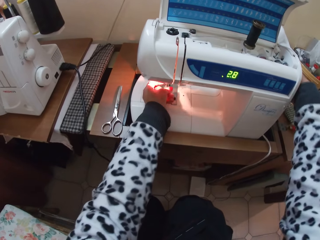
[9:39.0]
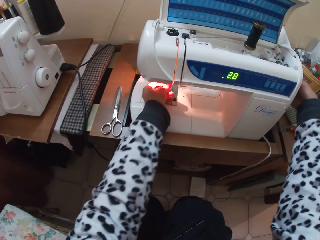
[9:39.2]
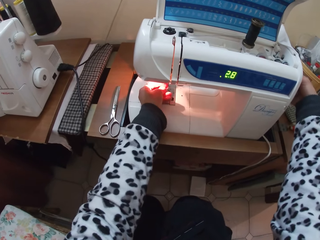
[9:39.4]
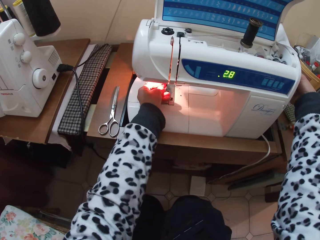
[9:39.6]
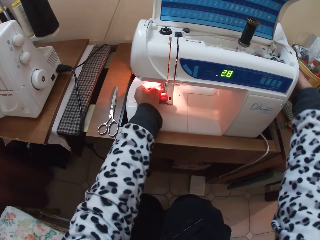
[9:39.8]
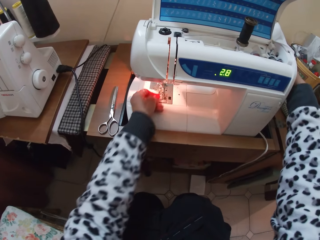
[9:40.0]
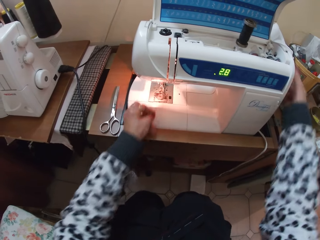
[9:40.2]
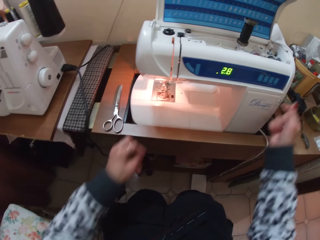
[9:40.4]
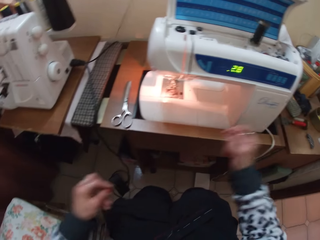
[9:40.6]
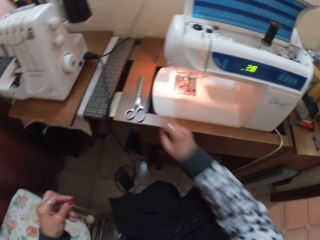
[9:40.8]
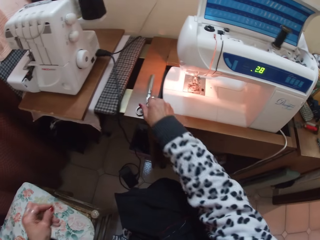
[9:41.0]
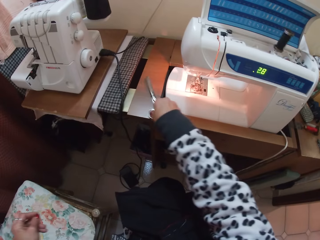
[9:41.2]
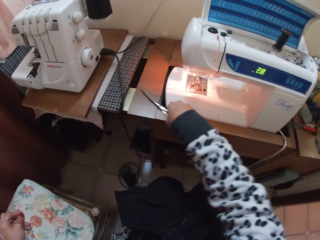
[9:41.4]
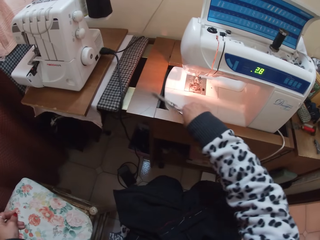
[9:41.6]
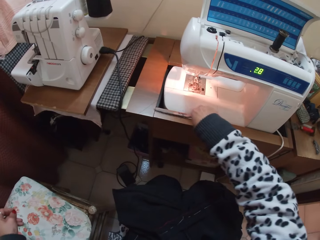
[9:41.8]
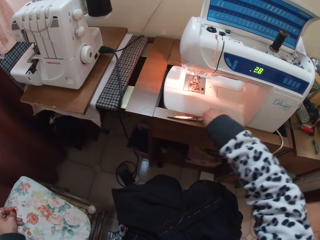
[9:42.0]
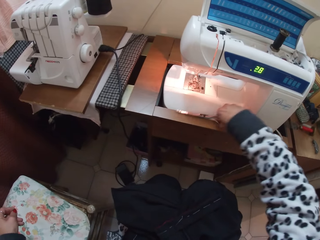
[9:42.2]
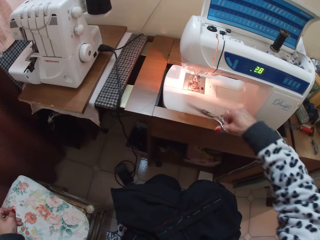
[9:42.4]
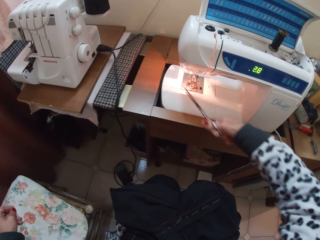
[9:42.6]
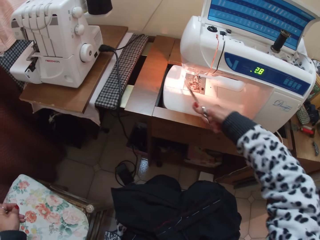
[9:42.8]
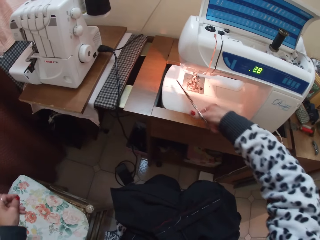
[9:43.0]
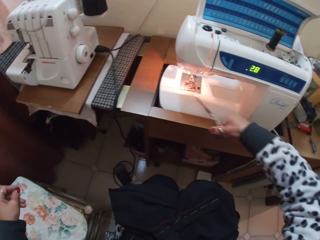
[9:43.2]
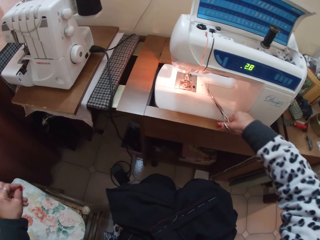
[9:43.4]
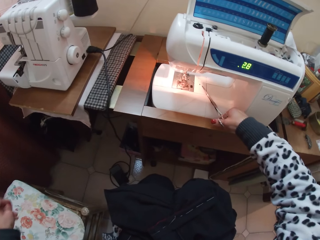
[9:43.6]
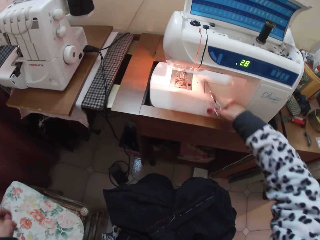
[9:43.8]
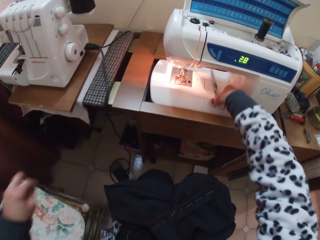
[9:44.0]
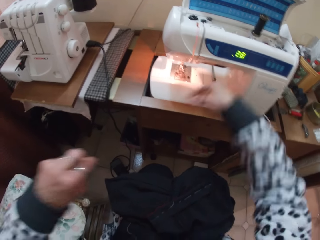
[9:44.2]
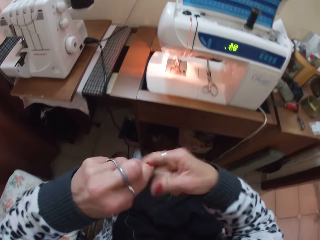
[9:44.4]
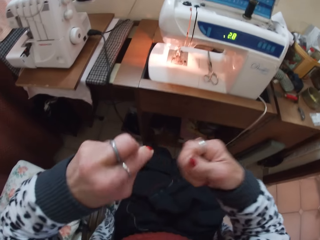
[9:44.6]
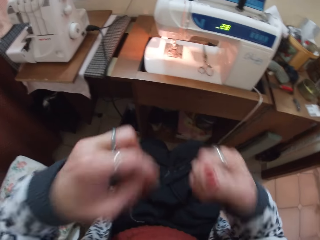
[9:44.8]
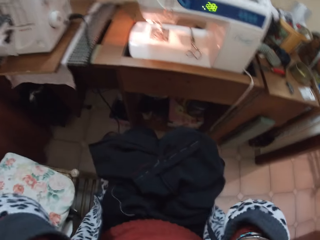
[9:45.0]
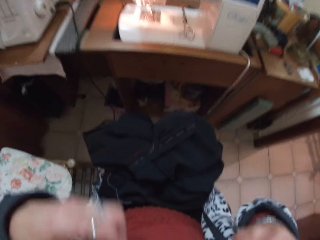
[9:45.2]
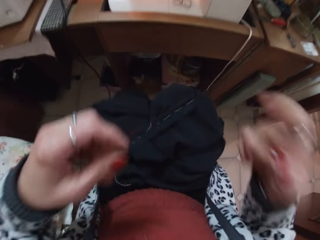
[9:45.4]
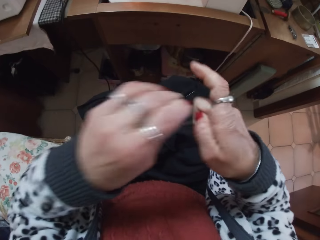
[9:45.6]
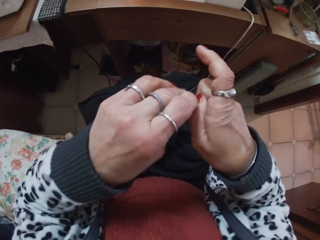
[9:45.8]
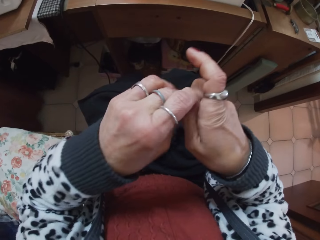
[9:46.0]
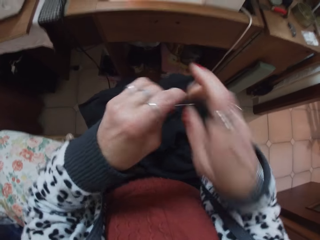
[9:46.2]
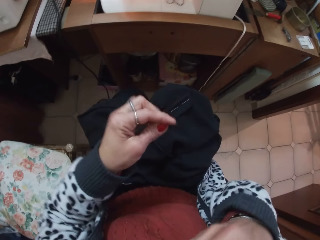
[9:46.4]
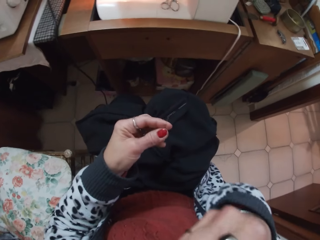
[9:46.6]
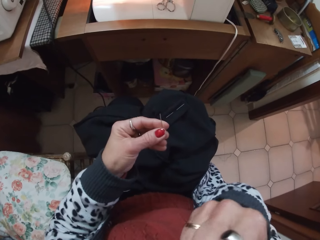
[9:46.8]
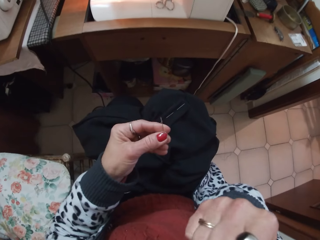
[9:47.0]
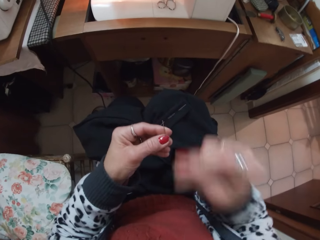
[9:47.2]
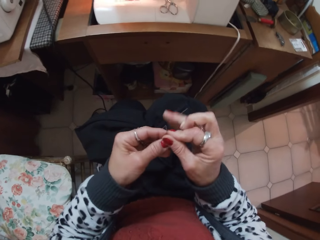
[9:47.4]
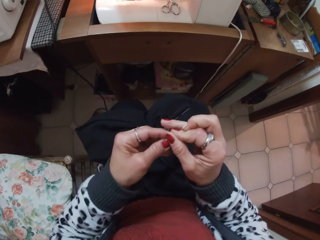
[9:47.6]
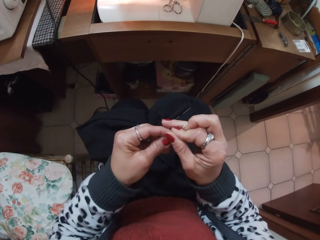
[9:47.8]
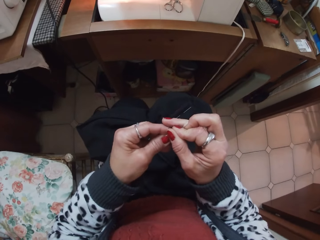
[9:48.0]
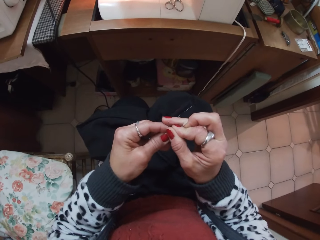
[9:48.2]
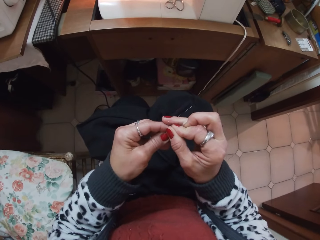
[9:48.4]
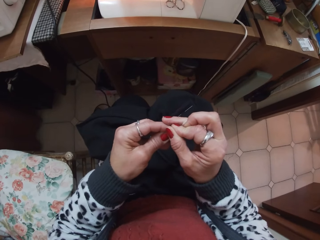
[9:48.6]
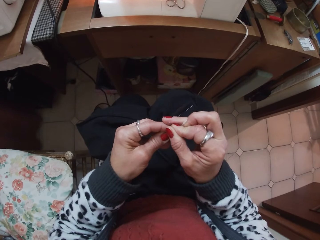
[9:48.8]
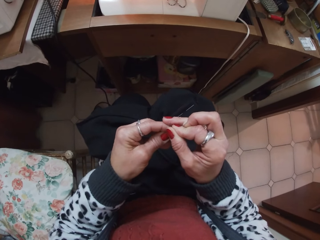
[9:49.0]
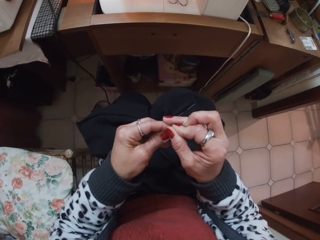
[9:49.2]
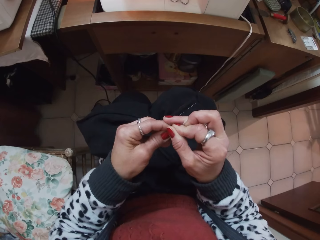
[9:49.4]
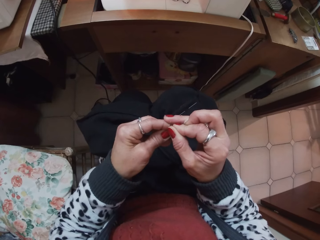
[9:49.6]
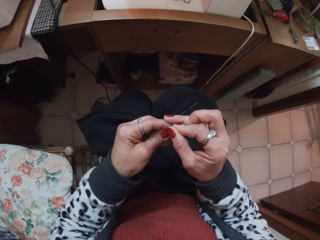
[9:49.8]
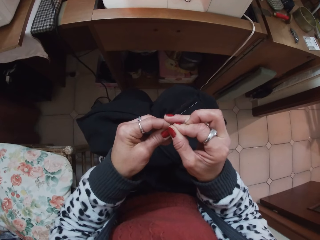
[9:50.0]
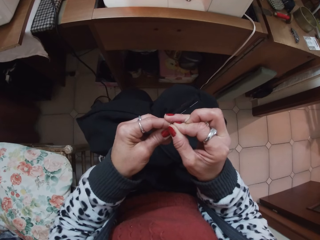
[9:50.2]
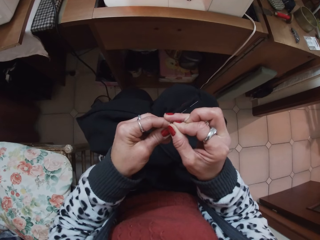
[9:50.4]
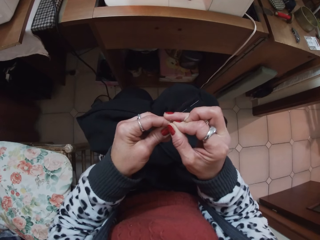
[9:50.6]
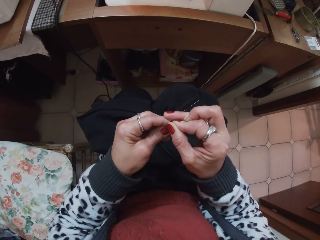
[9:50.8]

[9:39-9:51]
The camera wearer adjusts the sewing machine on the table. She pulls a thread from the machine. She picks up the scissors on the table with her right hand. She cuts the thread. She puts the scissors on the sewing machine. She holds the thread with both hands. She puts the thread on her mouth. She transfers the needle to her left hand. She takes the thread from her mouth. She puts the thread in the needle hole.

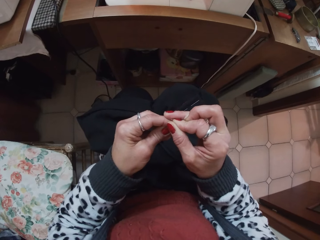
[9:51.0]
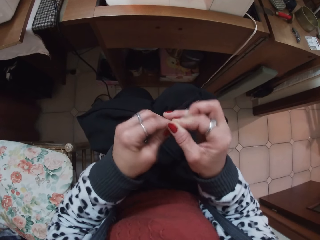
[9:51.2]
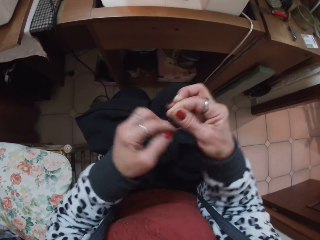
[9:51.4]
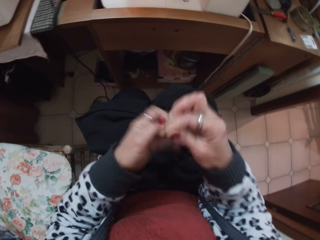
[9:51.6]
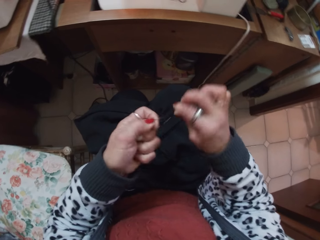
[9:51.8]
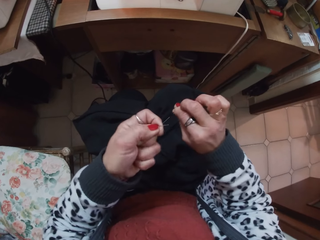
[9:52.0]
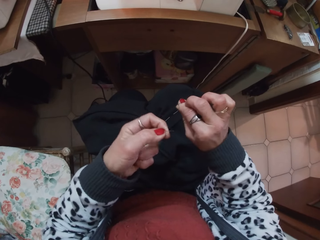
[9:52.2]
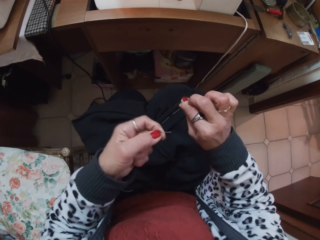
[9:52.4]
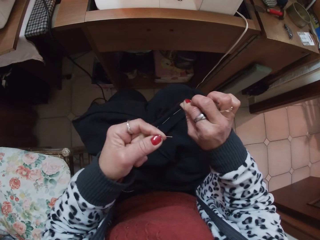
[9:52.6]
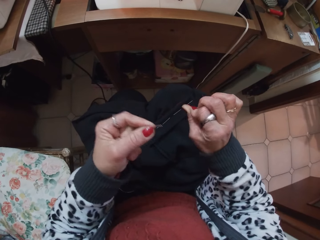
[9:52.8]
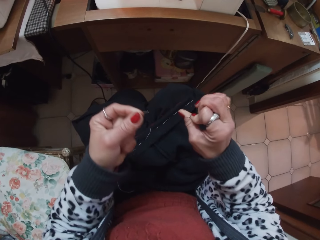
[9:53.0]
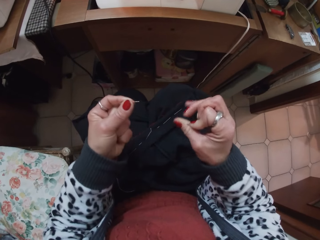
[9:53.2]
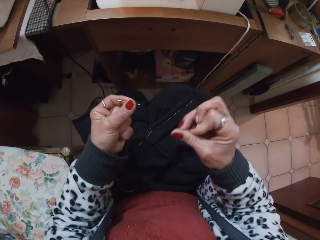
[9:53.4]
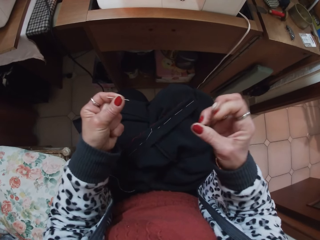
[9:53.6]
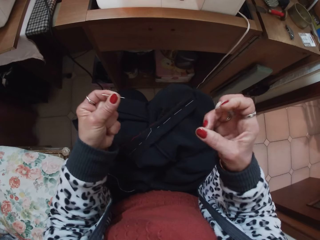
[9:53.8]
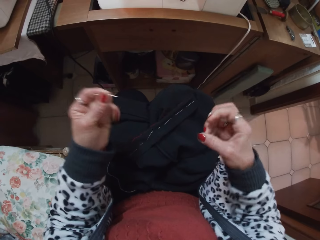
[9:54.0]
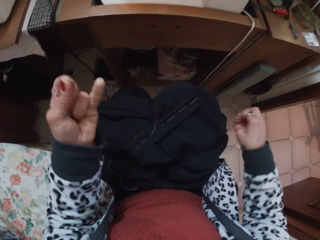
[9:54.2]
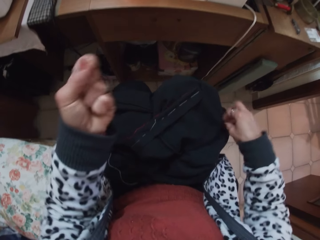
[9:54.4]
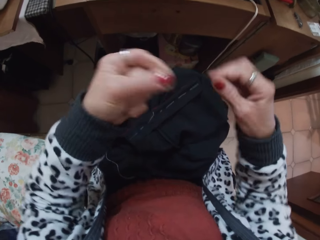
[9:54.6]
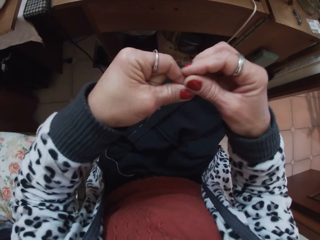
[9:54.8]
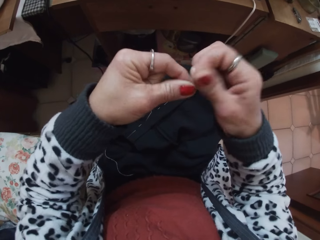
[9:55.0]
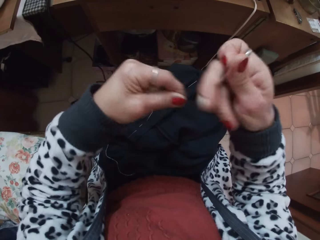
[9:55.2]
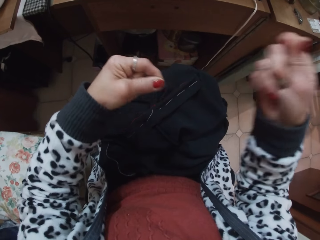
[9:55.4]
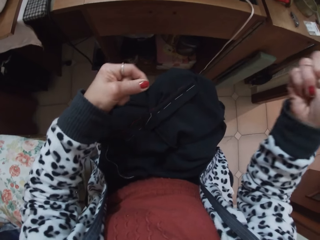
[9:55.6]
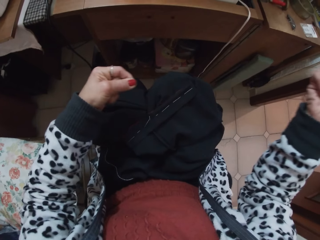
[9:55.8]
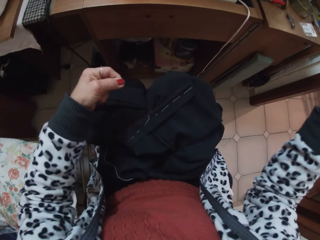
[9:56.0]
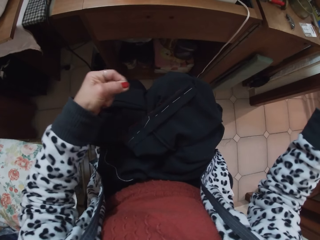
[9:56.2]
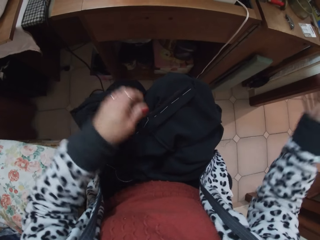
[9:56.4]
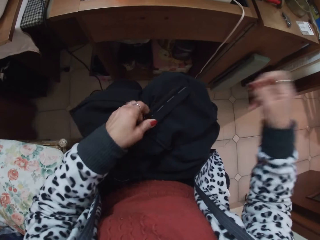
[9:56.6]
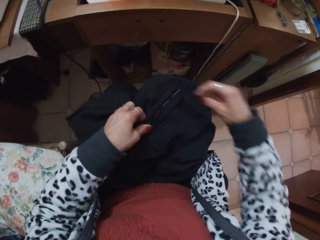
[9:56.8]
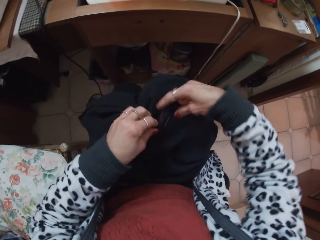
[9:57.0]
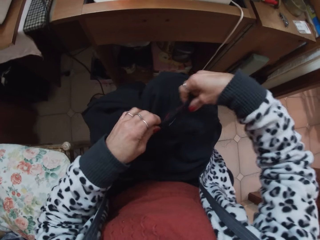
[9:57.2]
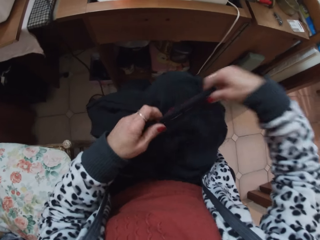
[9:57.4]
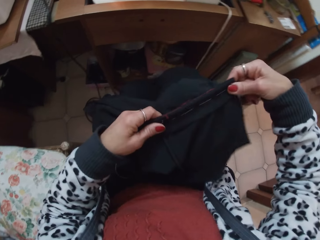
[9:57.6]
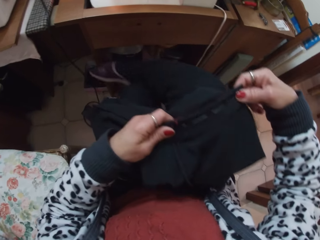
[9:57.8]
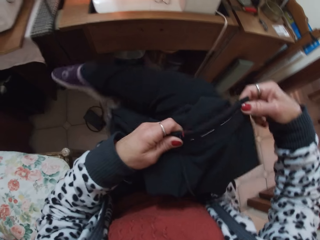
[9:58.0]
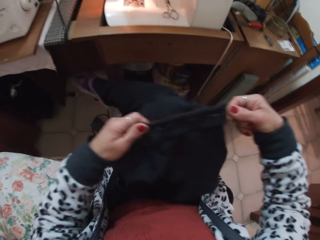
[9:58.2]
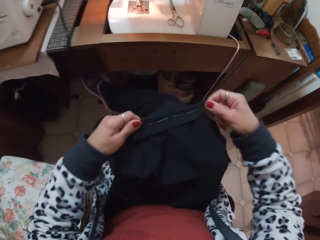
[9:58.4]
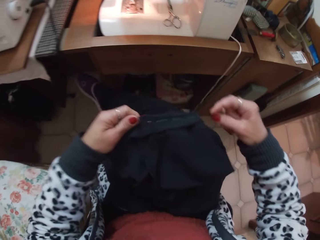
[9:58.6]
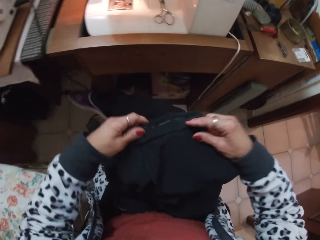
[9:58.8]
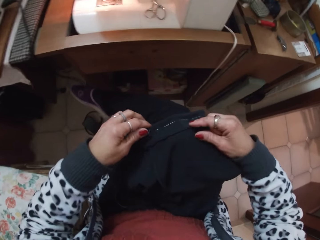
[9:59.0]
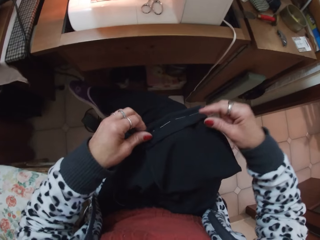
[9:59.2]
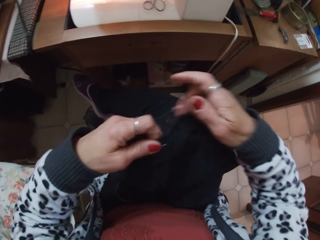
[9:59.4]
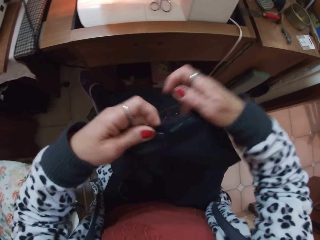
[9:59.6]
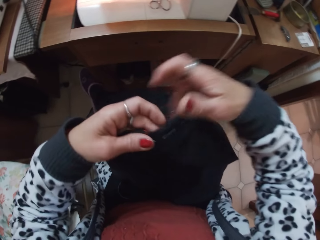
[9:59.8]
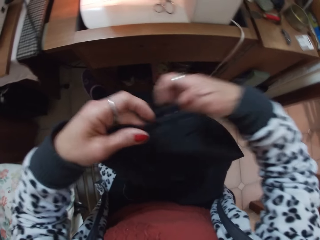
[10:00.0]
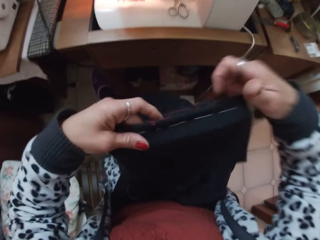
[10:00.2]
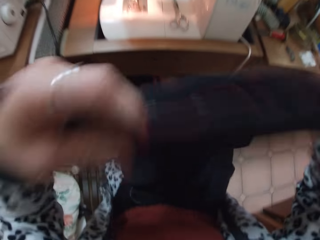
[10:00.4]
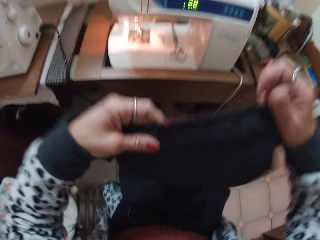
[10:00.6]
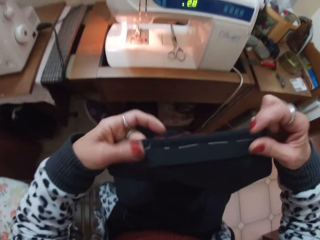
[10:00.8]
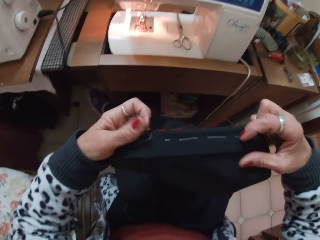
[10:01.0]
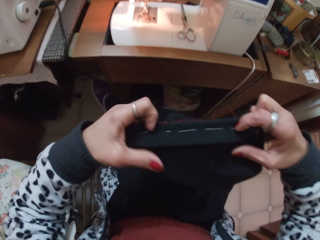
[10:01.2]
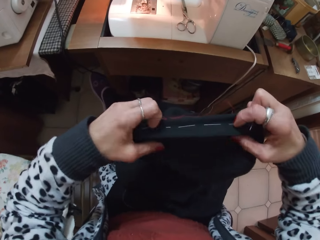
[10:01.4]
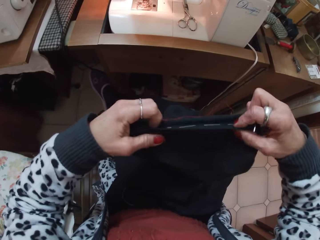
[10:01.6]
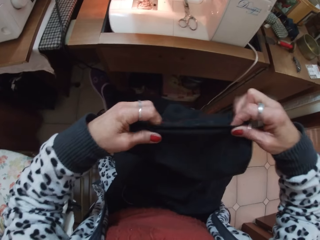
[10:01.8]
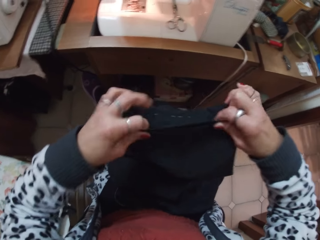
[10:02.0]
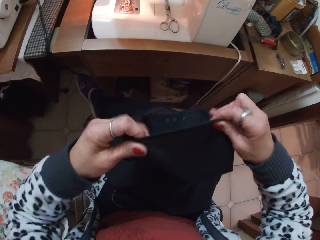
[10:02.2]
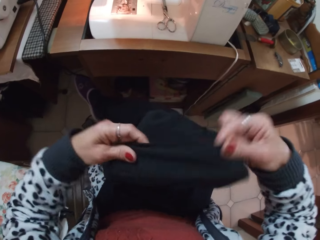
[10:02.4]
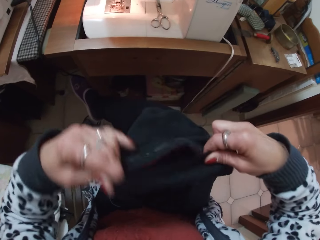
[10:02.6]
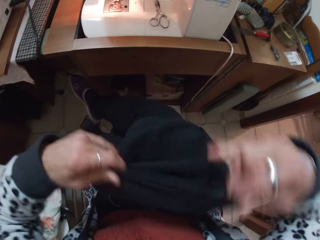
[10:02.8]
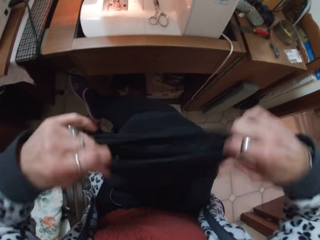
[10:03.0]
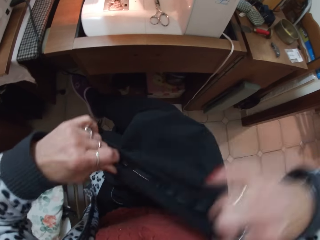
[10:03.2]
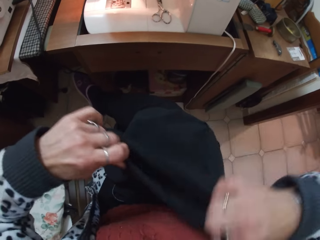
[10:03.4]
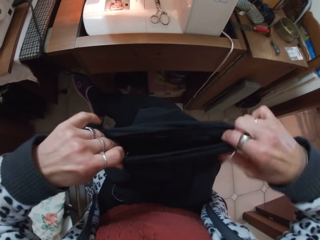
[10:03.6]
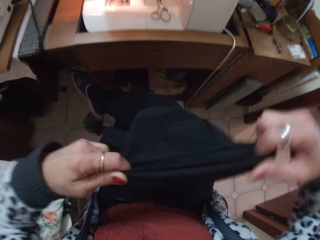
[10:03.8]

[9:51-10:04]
The camera wearer pulls the thread with her right hand. She picks up the cloth with her left hand. She holds the cloth with both hands. She adjusts the cloth.
